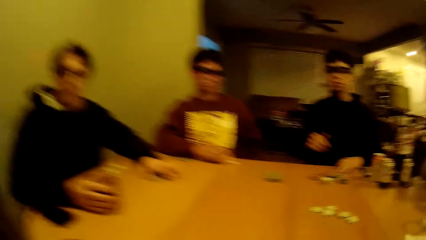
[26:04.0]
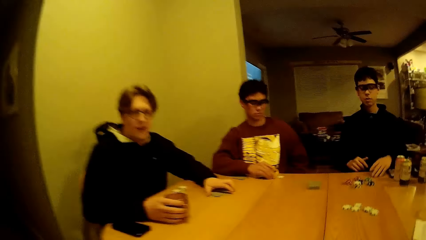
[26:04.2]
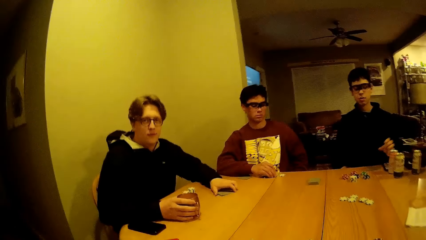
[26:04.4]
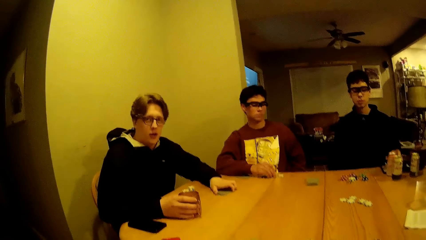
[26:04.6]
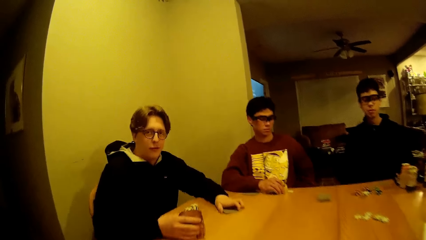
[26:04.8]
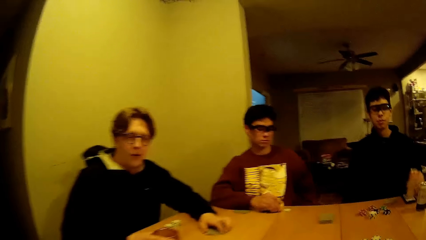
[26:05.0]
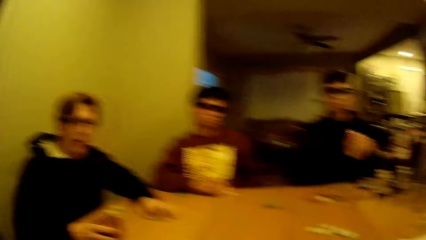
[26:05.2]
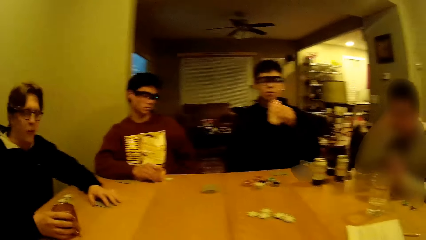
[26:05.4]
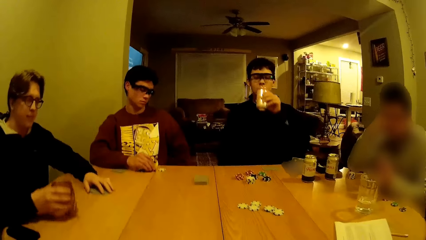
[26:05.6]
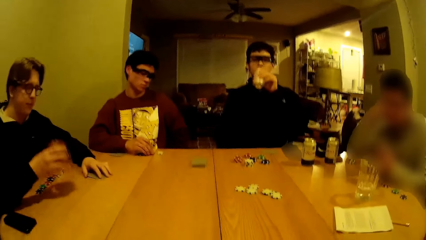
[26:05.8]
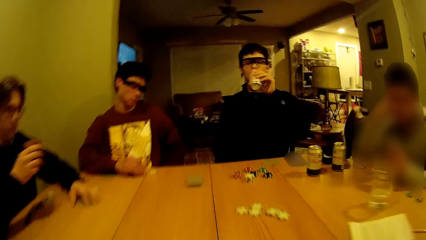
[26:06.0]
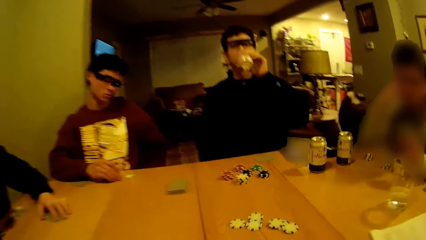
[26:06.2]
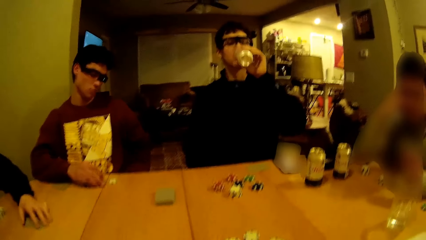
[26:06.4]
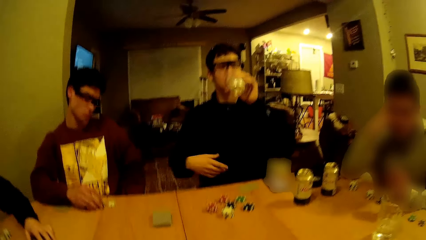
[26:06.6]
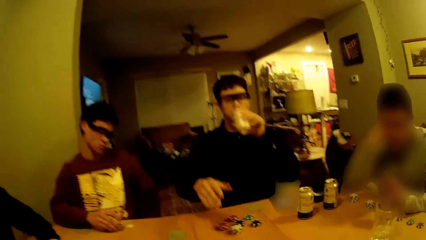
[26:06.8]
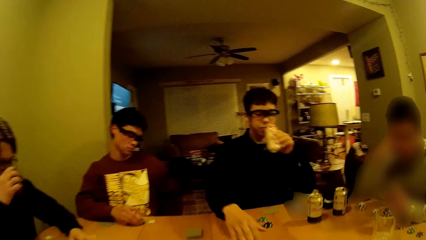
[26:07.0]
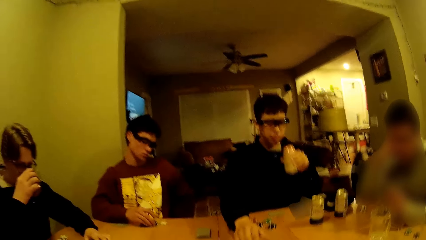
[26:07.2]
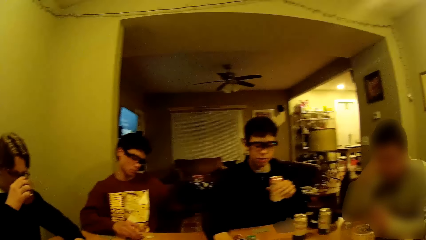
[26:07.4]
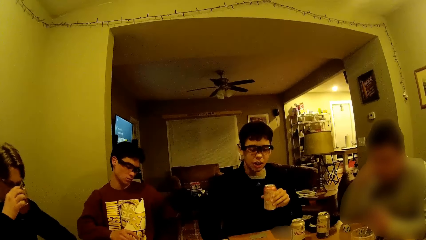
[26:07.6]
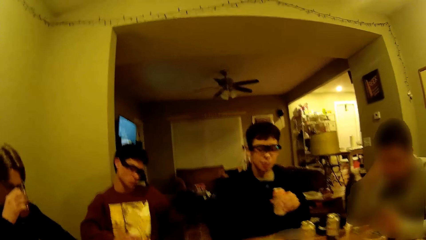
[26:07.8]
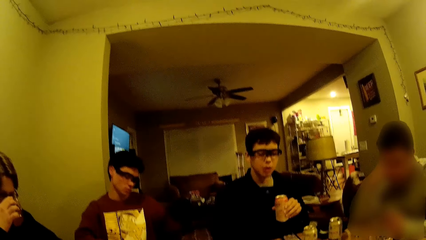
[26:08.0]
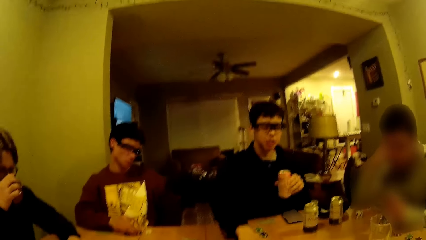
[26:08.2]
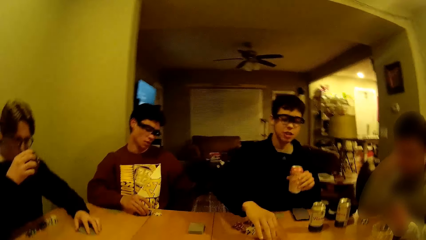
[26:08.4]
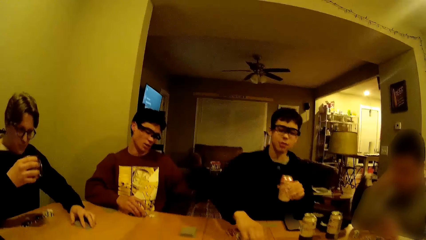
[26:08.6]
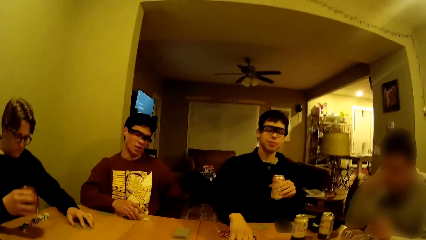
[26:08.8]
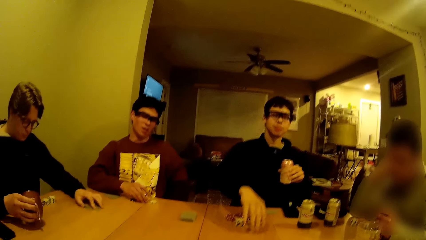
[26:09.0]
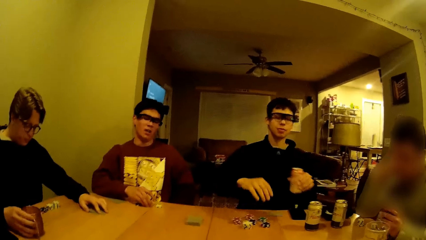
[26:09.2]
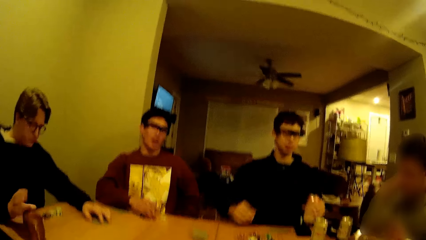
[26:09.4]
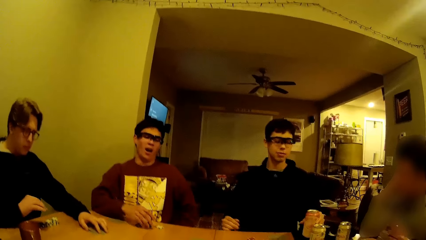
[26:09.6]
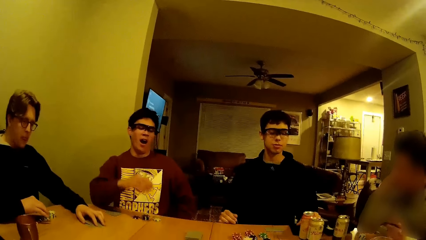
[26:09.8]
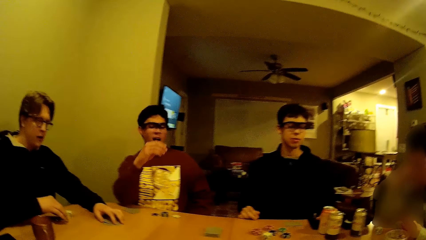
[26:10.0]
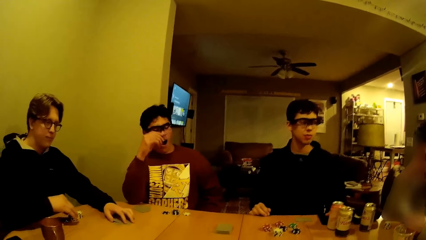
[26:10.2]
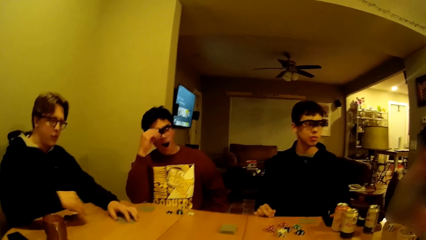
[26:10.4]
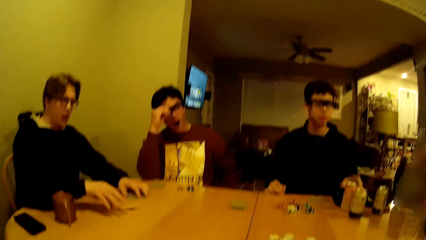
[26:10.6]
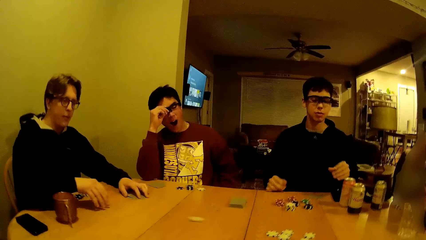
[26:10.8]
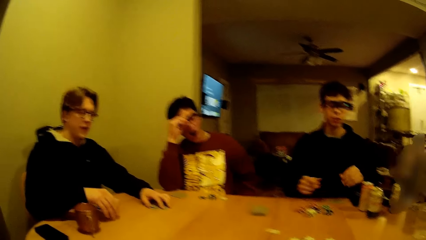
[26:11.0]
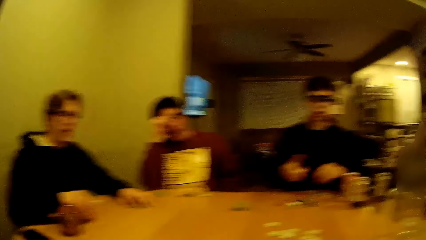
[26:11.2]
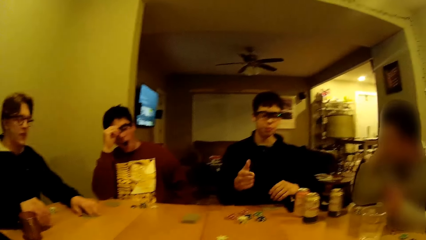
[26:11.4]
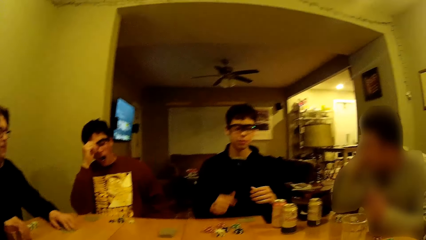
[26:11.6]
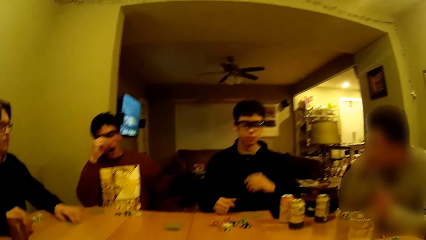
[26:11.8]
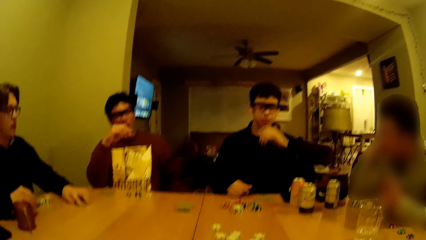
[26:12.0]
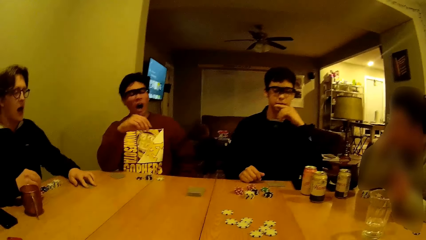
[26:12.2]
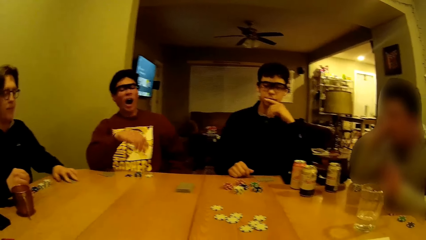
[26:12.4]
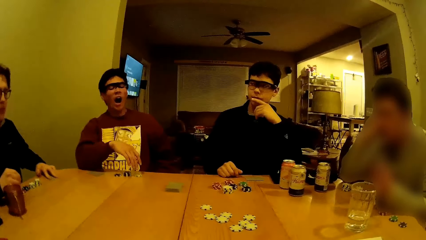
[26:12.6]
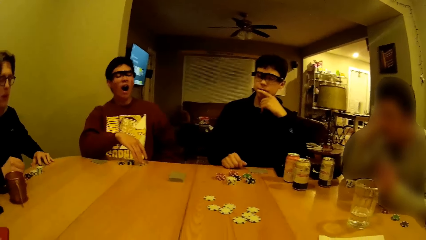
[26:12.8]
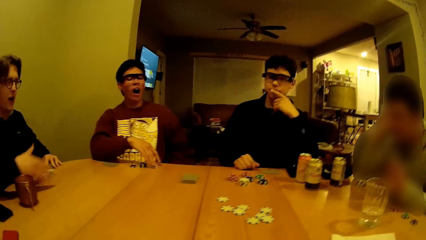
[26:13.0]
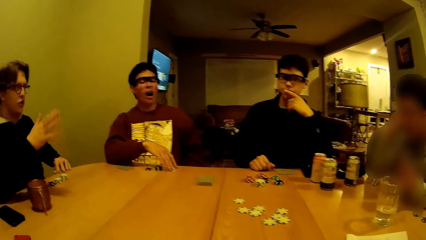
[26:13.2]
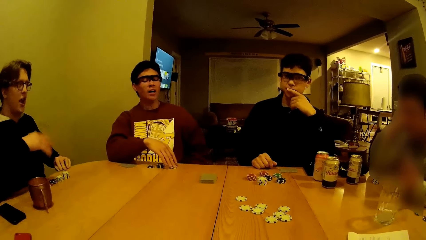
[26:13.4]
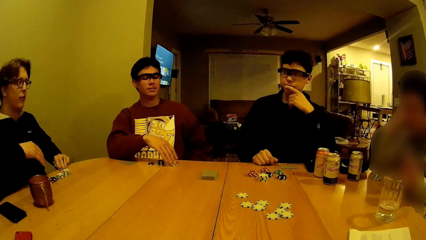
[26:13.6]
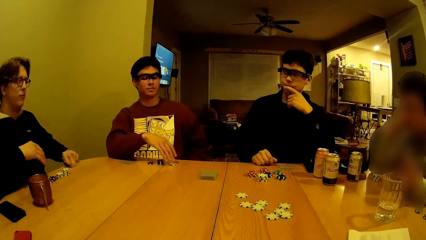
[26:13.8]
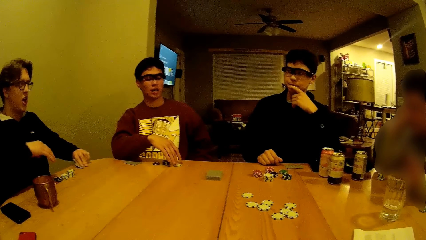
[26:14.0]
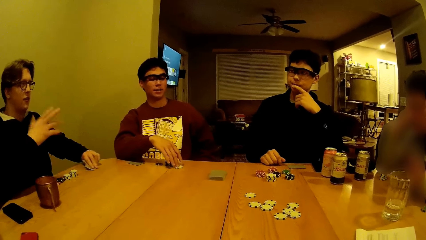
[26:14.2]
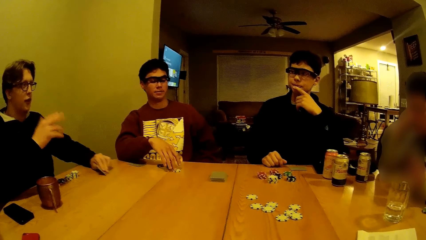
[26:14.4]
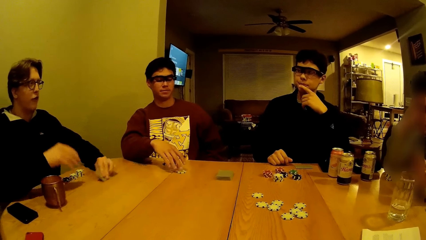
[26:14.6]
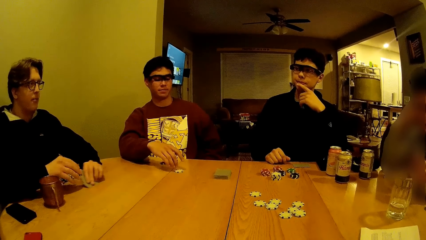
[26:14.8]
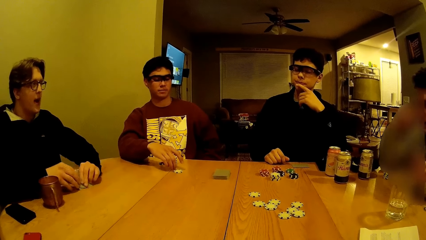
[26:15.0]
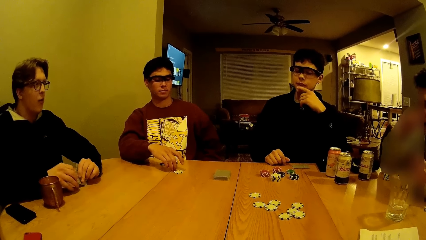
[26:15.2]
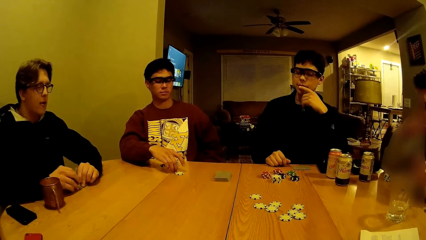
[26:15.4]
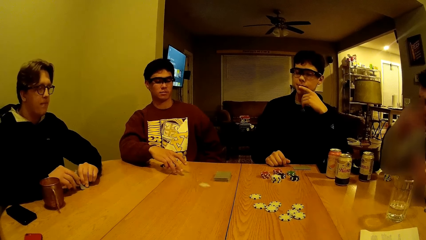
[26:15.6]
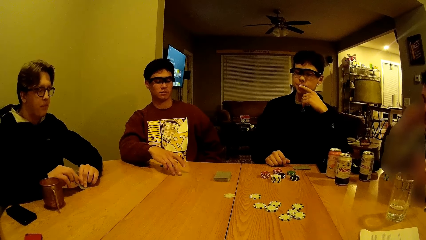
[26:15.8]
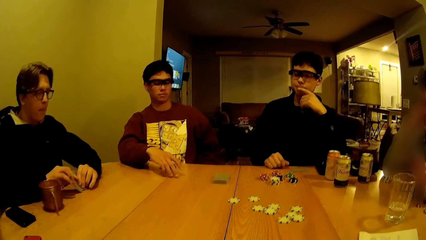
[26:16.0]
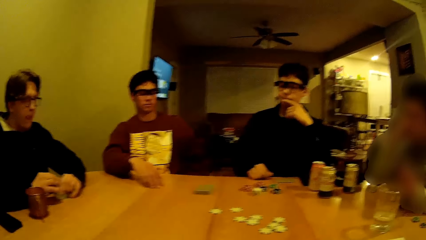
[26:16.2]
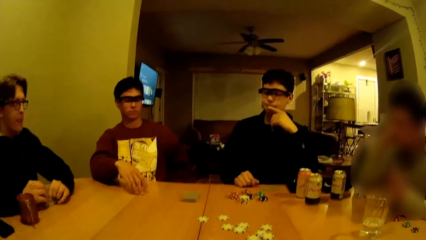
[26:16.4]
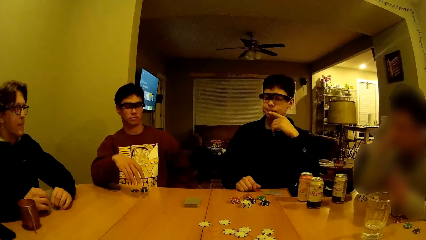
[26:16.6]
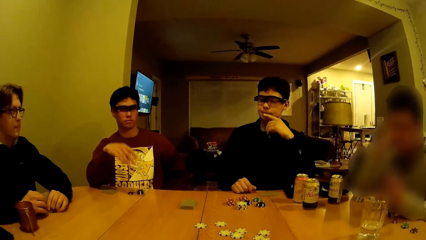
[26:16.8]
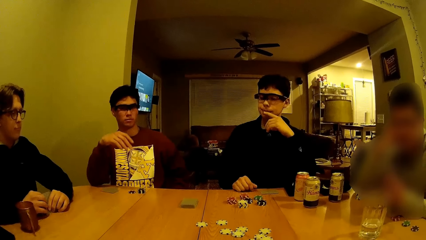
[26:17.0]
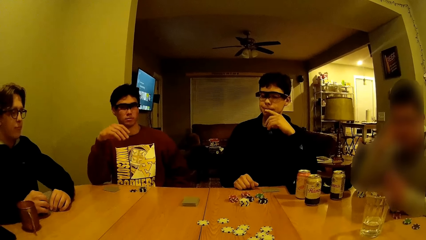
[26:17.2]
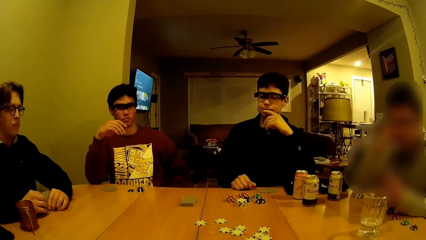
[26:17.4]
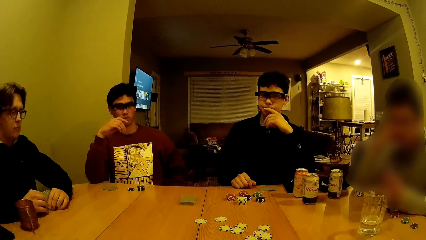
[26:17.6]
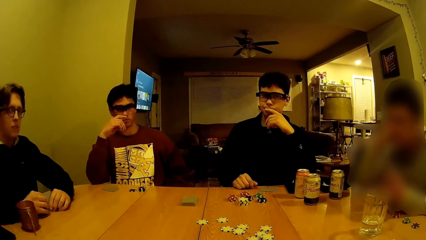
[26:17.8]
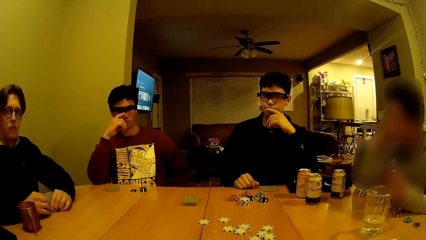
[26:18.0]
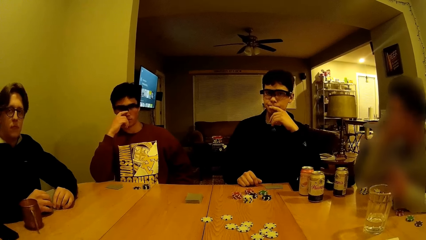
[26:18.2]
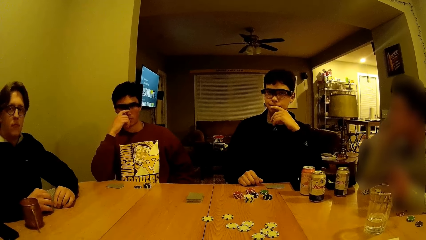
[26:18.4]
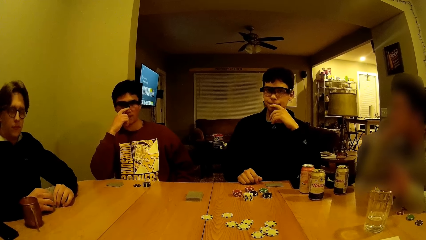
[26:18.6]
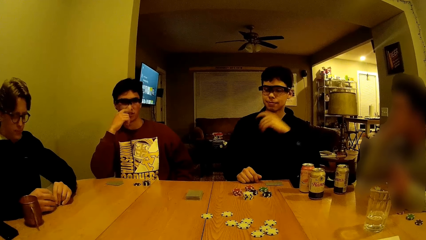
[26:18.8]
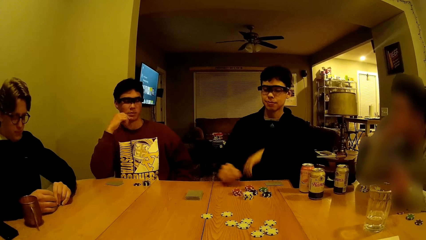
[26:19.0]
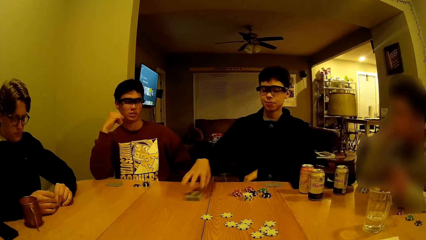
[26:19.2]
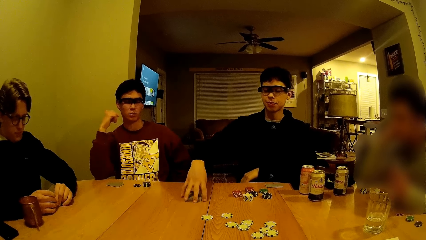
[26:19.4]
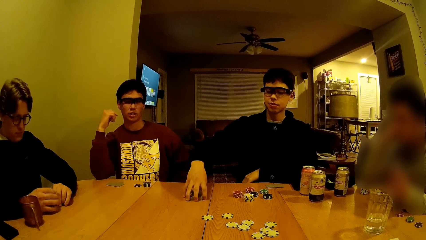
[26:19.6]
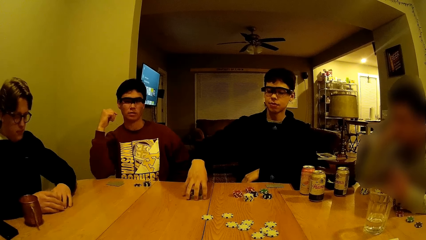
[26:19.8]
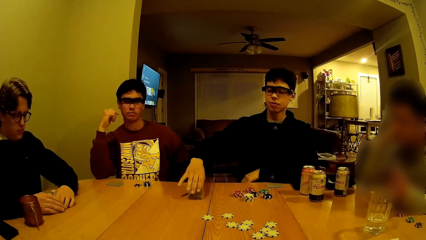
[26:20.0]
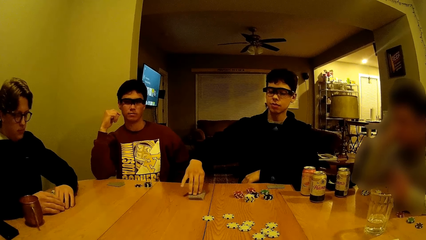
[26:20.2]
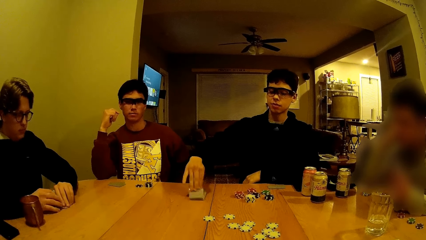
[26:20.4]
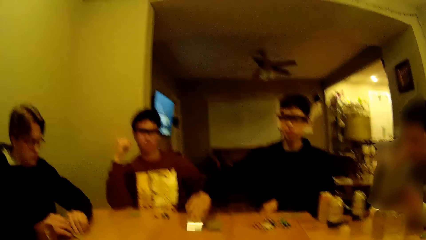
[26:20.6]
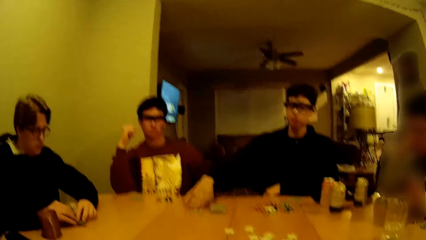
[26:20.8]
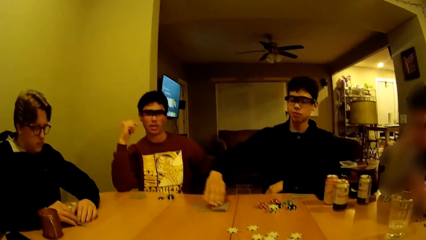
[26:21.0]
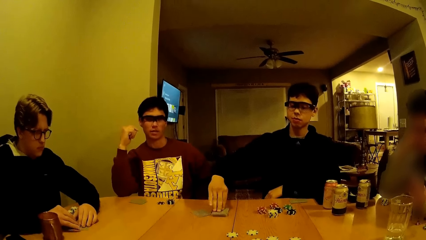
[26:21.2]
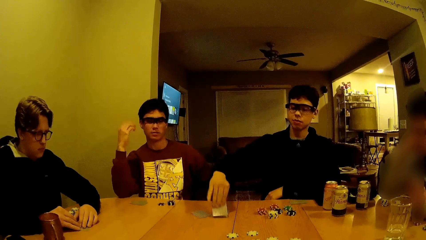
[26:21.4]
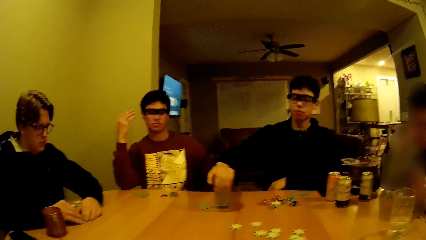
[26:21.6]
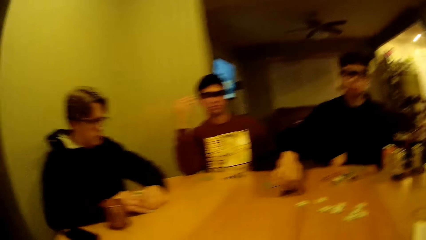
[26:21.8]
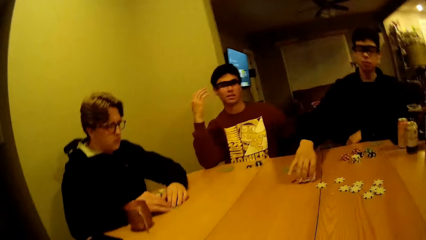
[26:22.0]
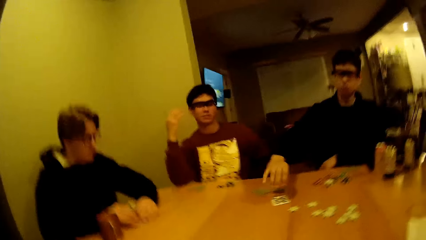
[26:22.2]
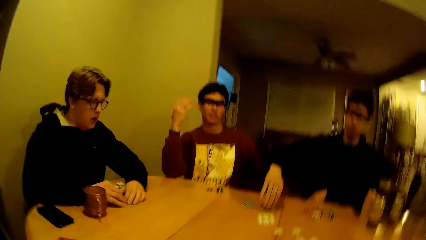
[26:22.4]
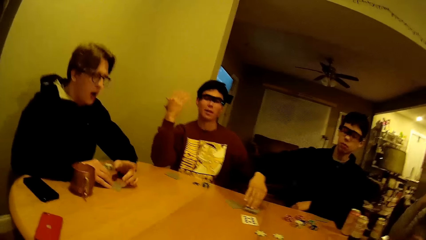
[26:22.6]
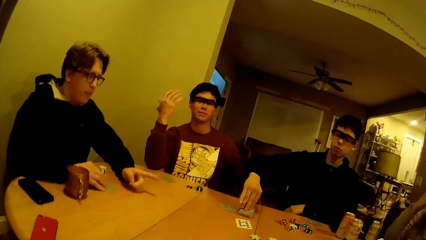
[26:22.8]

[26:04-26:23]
The boy interacts with the camera wearer. A second boy moves a poker chip on the table with his left hand. The second boy talks to a third boy on the dining table. The camera wearer talks to a man. A fourth boy moves a poker chip on the dining table with his right hand. The camera wearer interacts with the fourth boy. They talk with another man. The first boy moves some cards on the table with his right hand. He drops some cards from the pile of cards on the table with his right hand.
